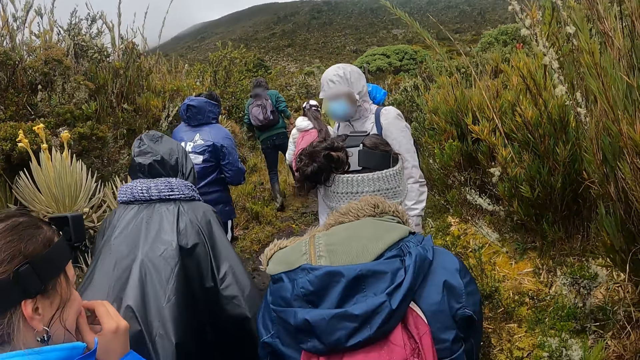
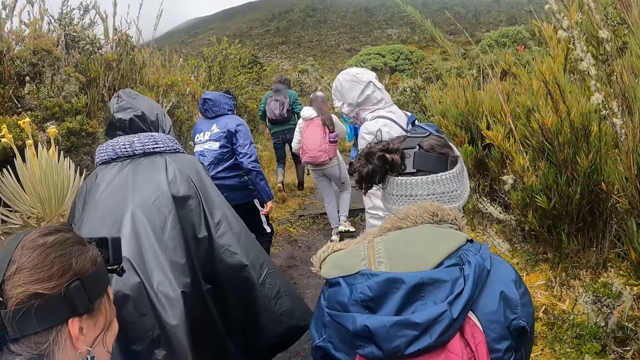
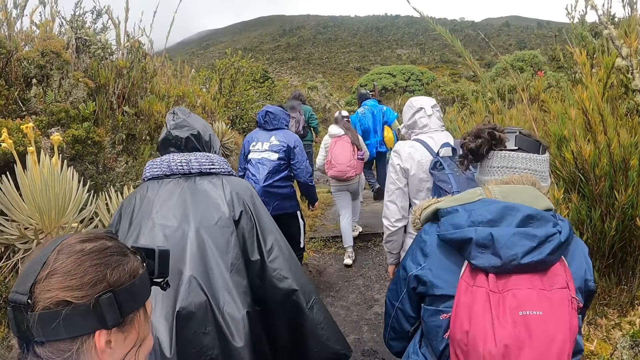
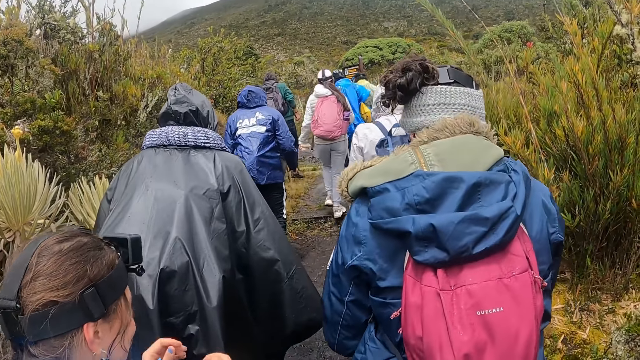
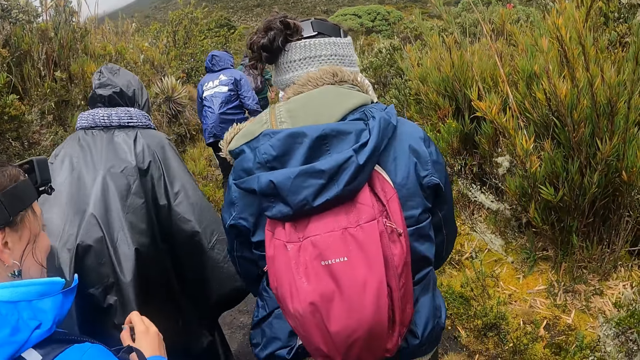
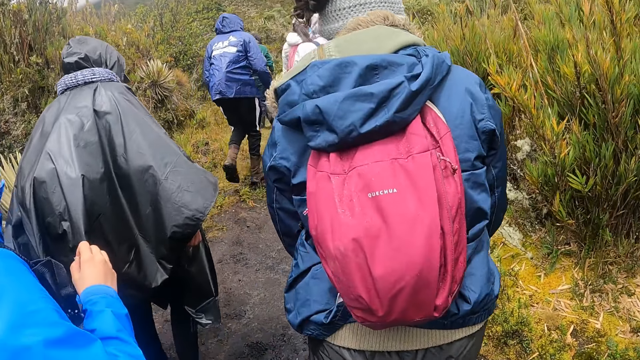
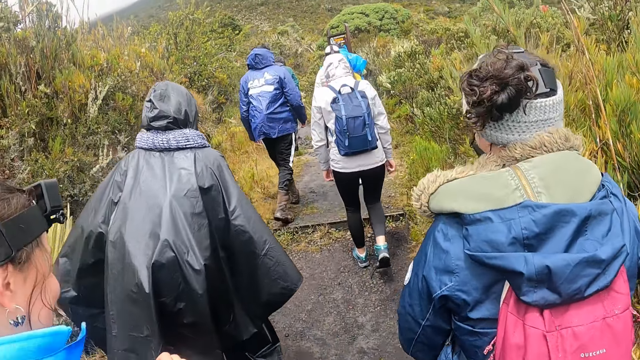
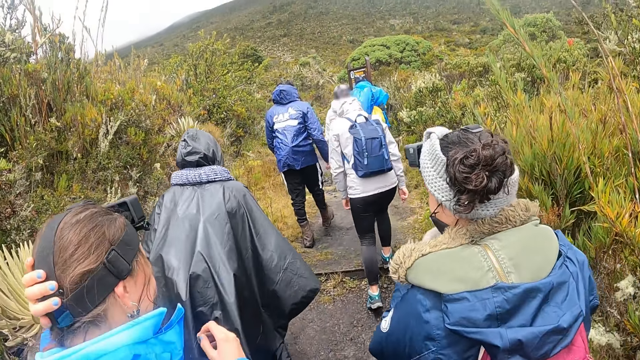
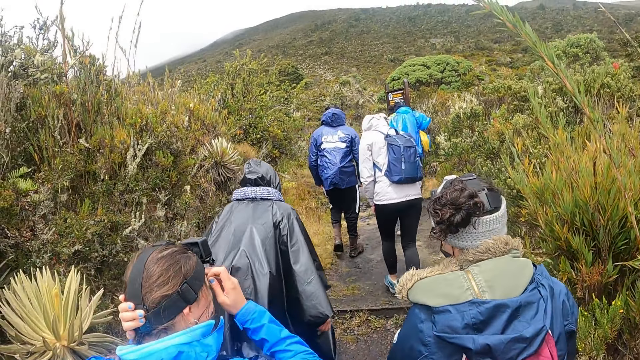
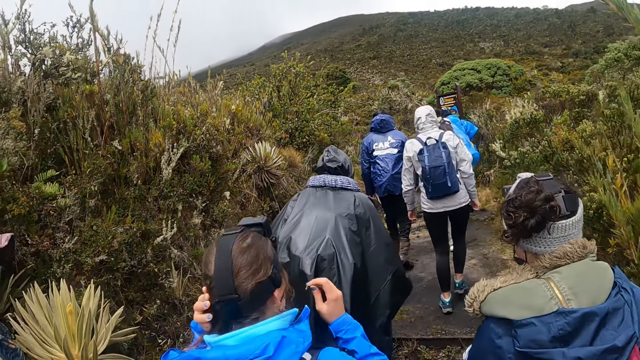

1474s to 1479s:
The camera wearer hikes on a hike trail with the group of people.

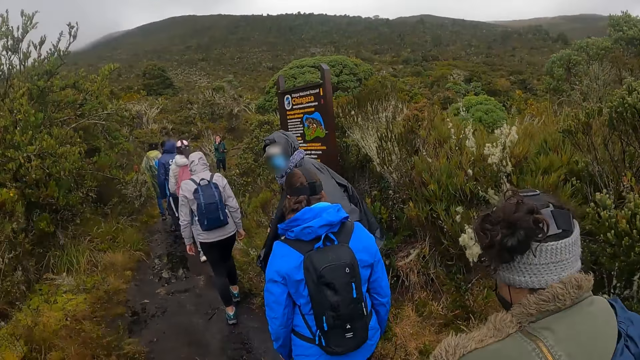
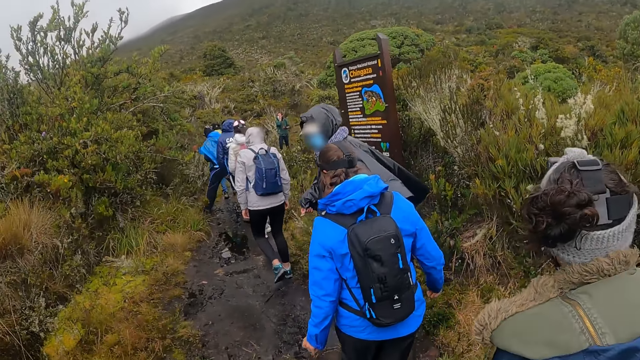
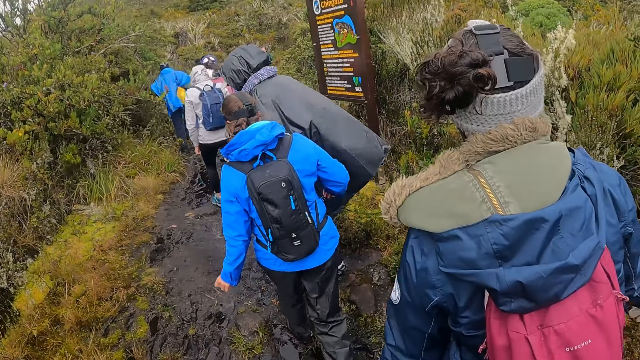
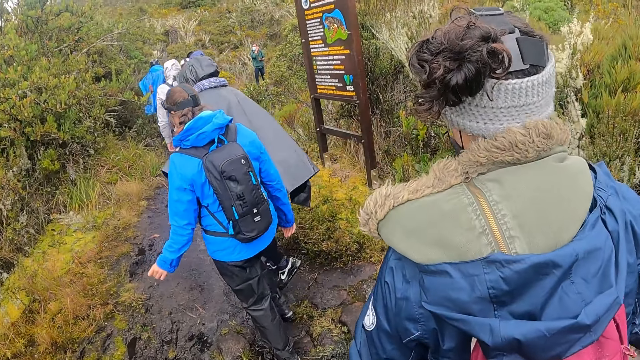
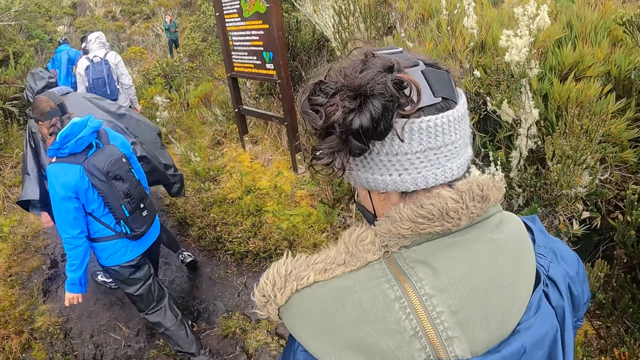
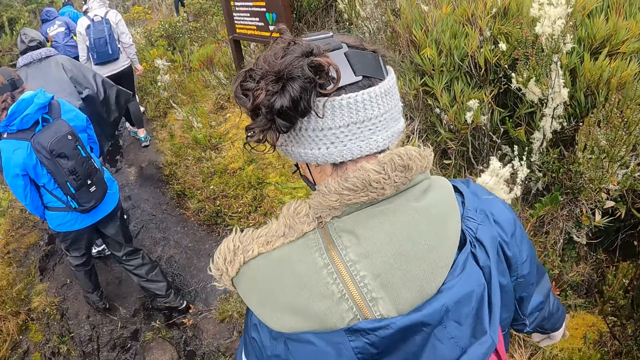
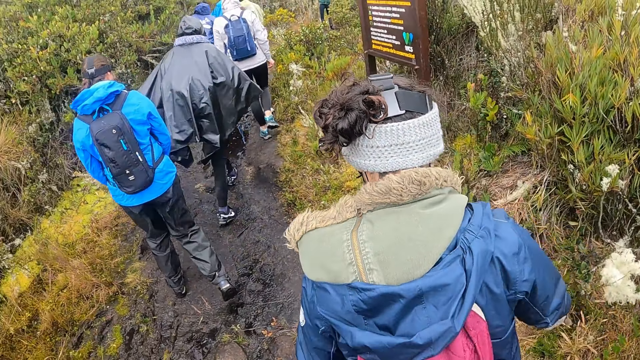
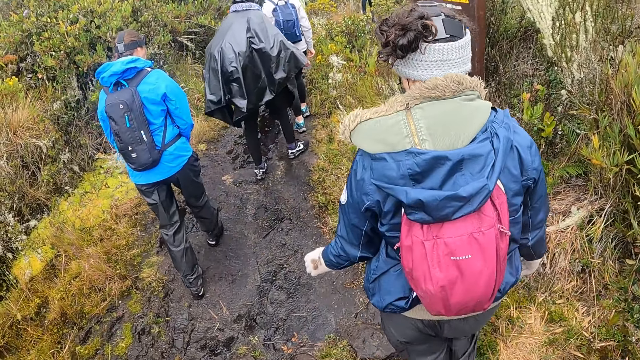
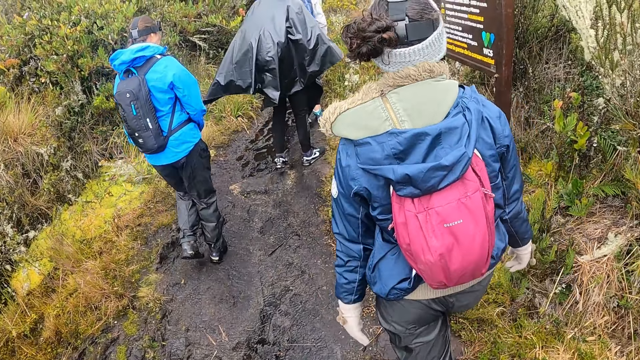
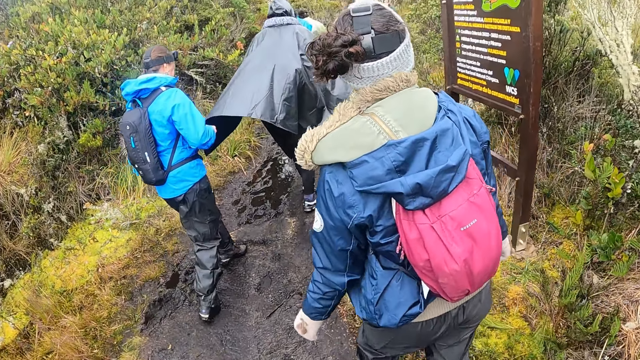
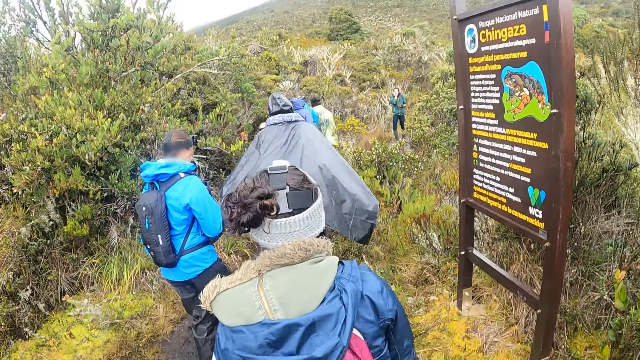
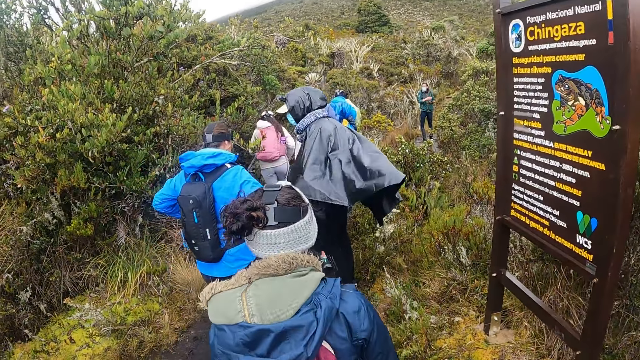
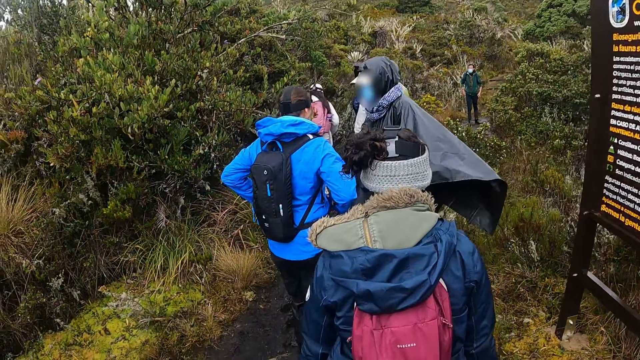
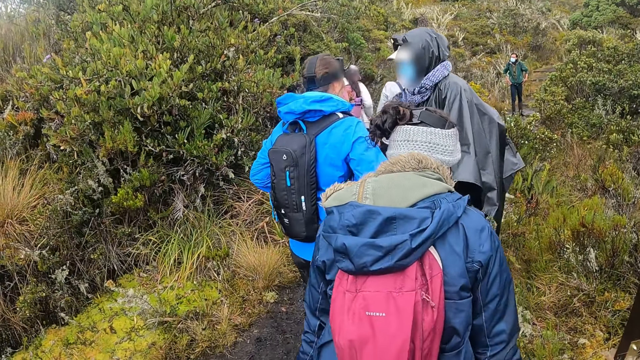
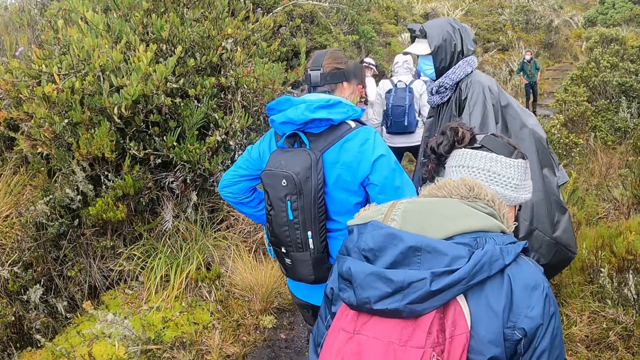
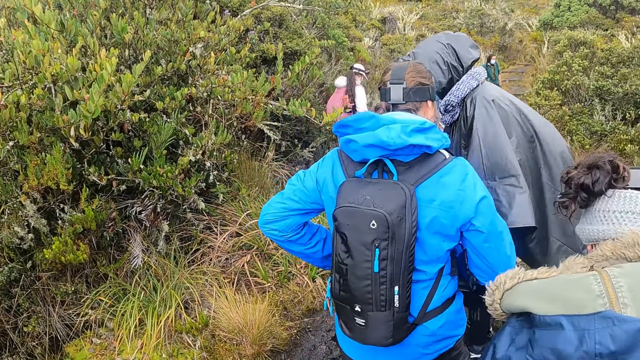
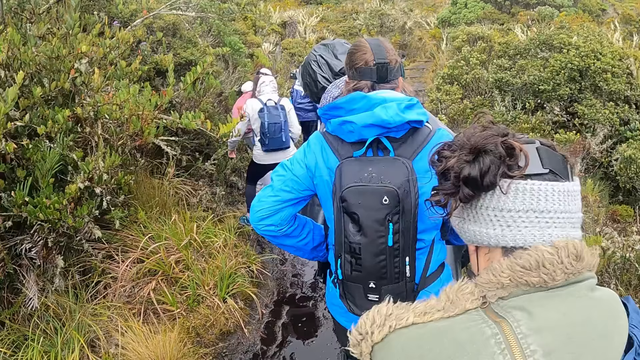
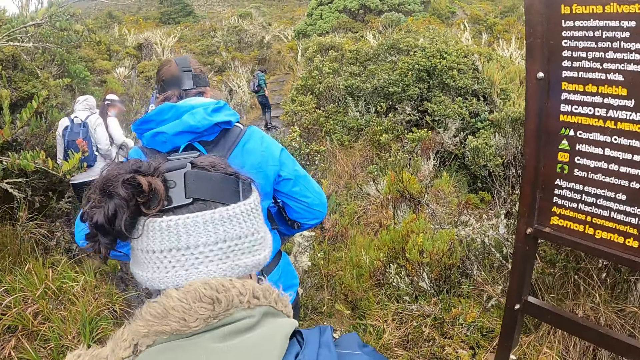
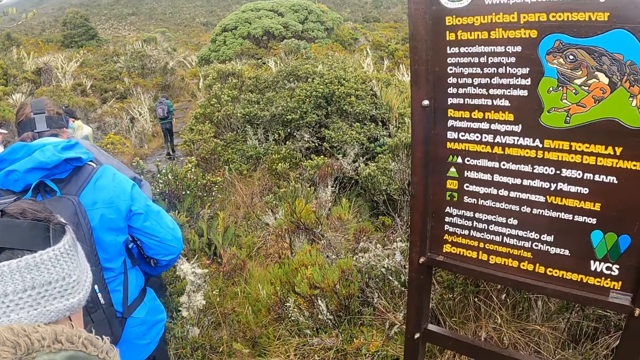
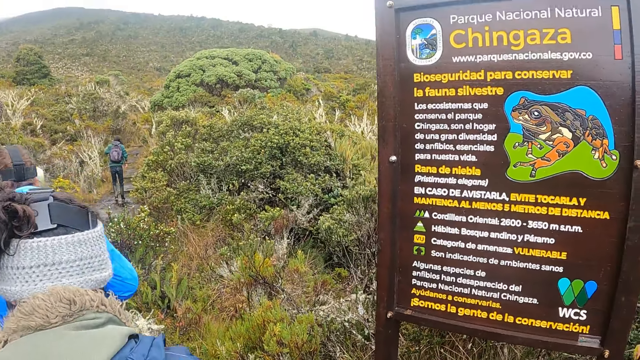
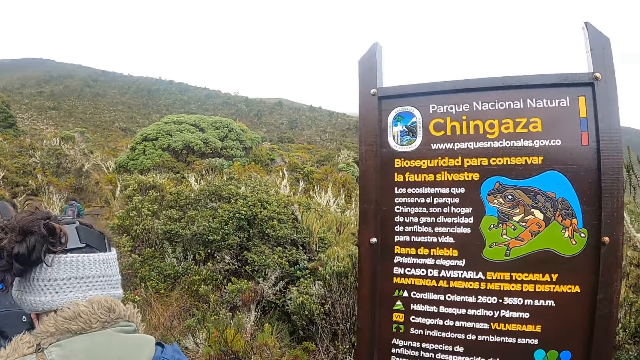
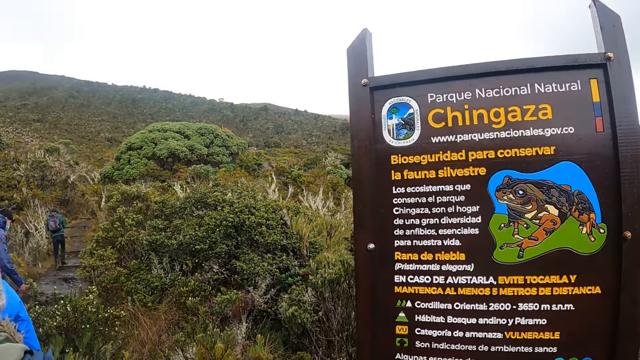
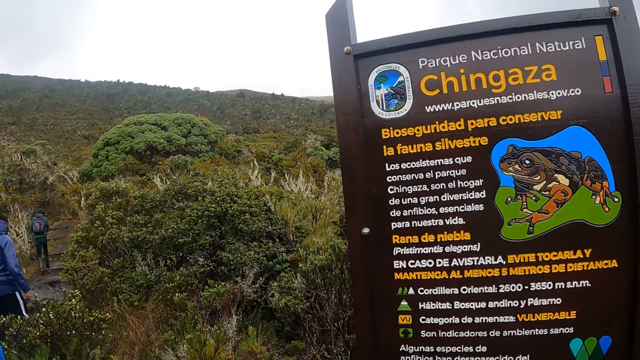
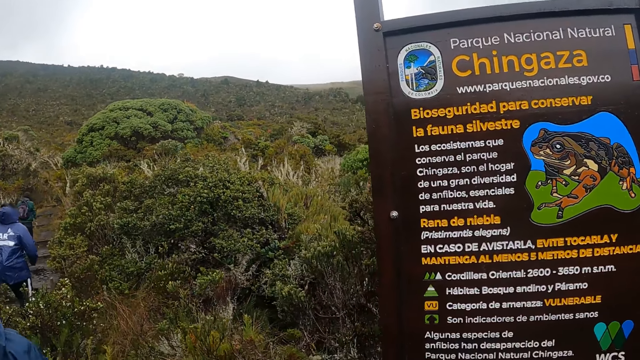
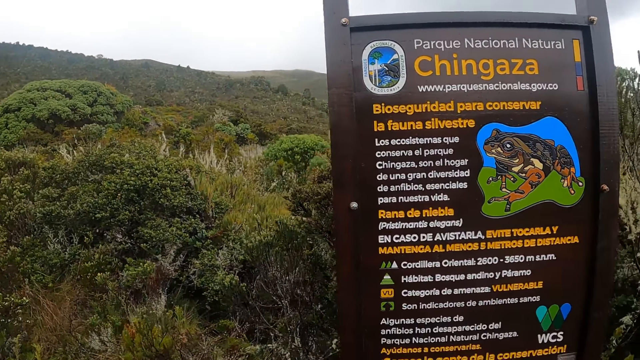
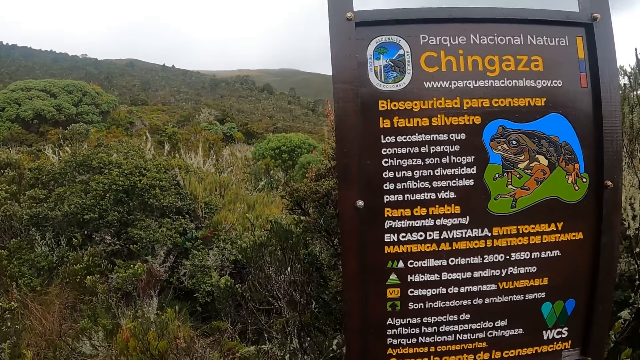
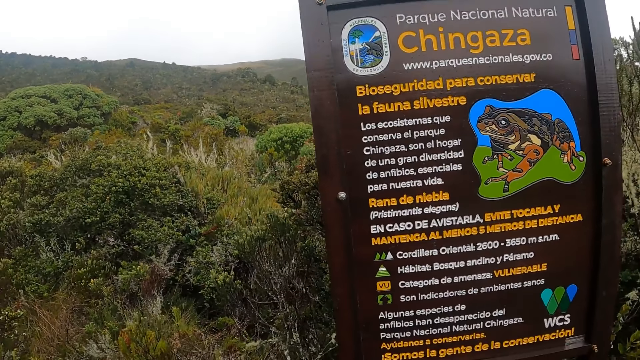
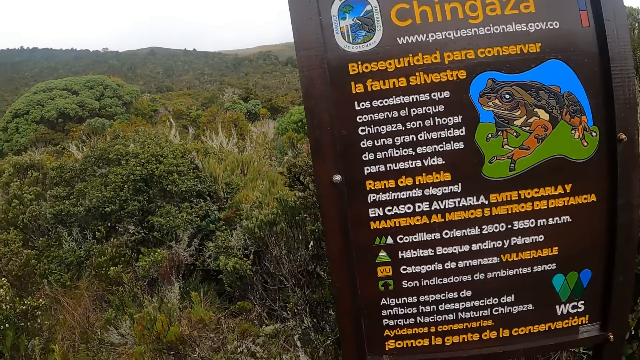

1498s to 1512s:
The camera wearer hikes on a muddy hike trail with the group of people. The woman interacts with another woman. The camera wearer turns to check the post.

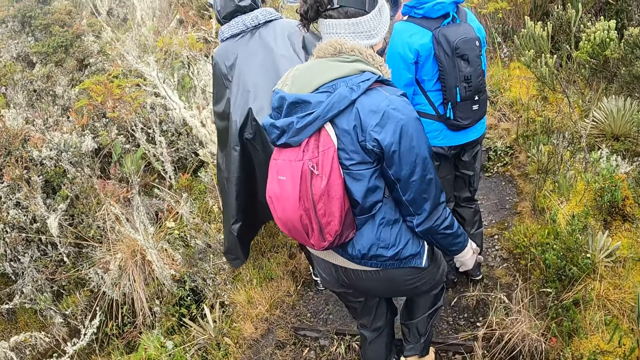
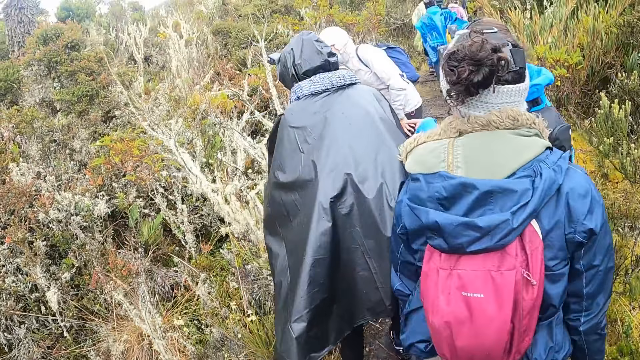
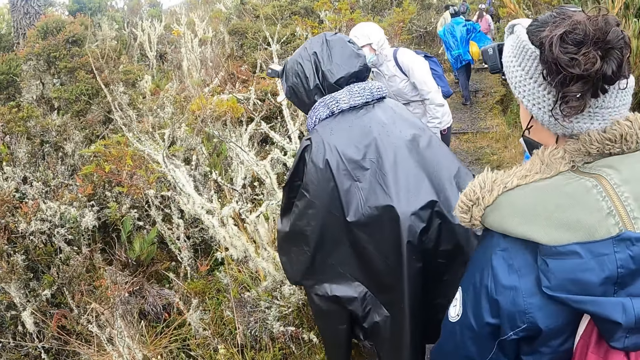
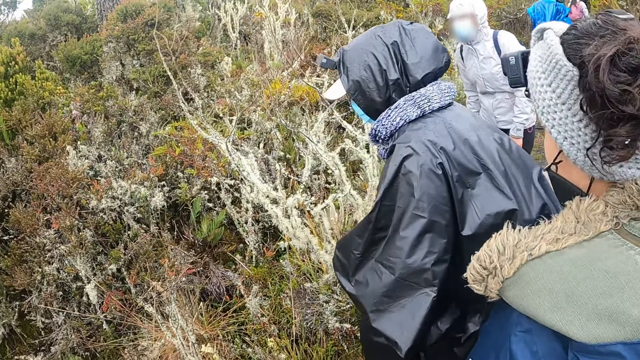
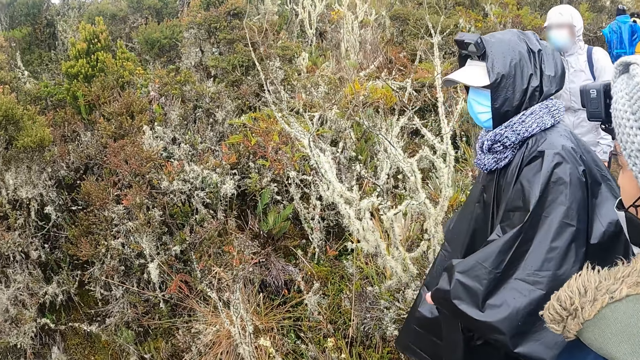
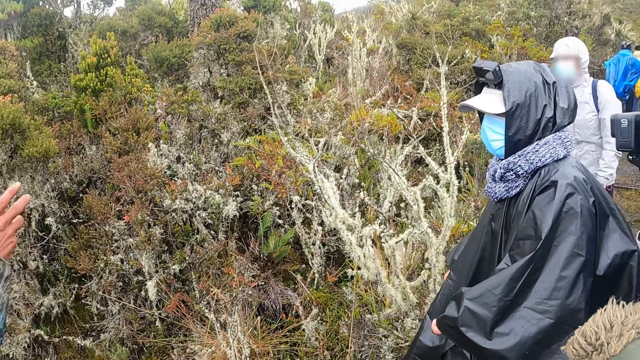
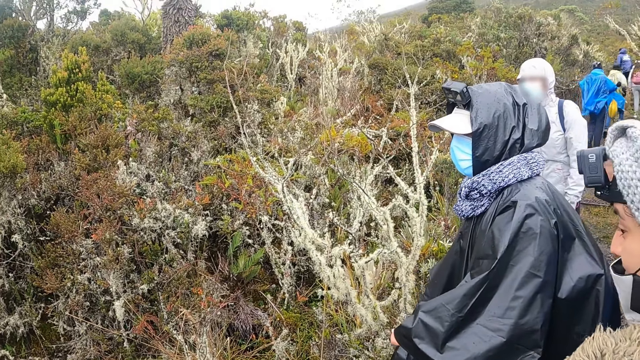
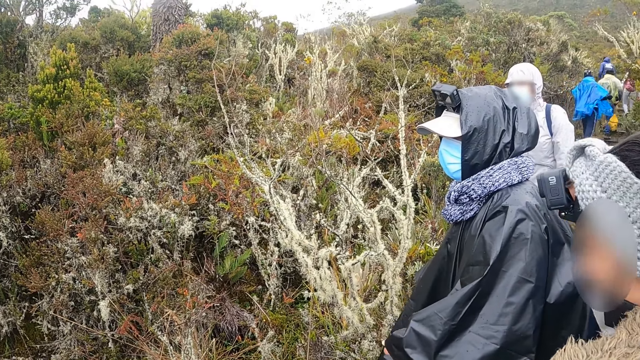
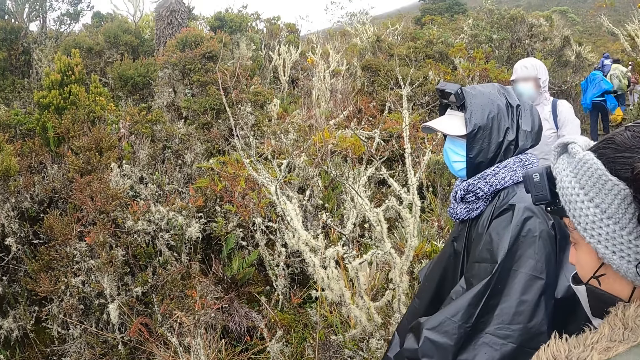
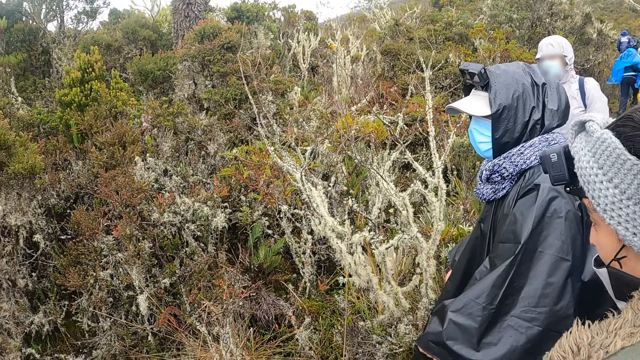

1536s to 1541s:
The camera wearer stops walking. The man interacts with the woman, another woman and a third woman.
